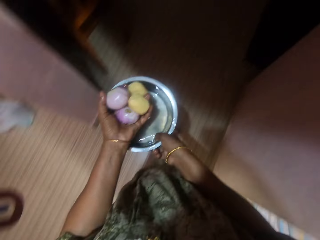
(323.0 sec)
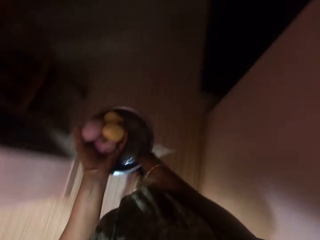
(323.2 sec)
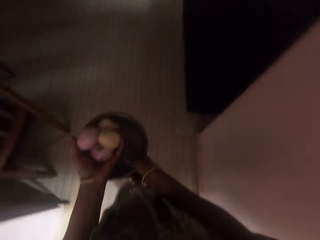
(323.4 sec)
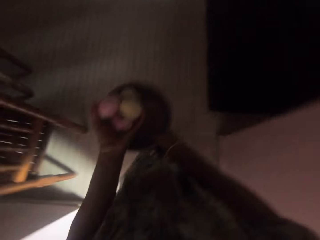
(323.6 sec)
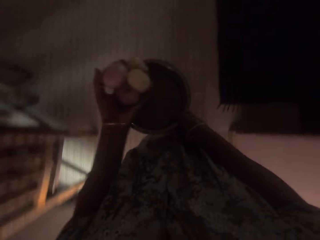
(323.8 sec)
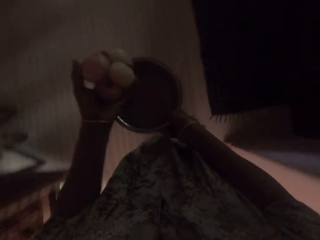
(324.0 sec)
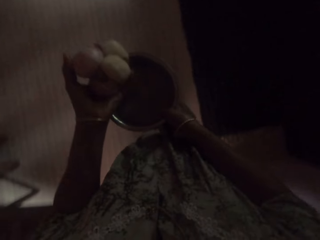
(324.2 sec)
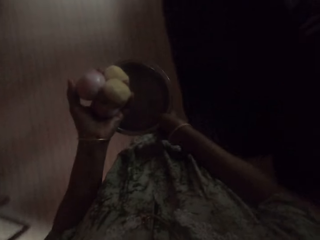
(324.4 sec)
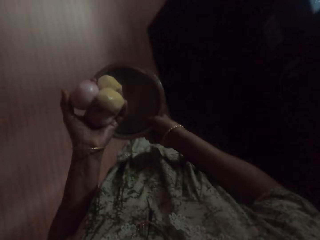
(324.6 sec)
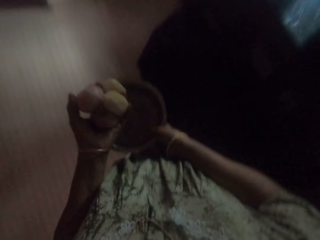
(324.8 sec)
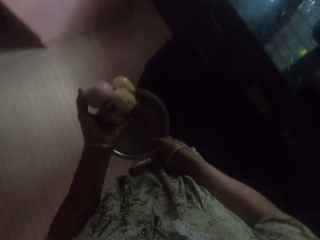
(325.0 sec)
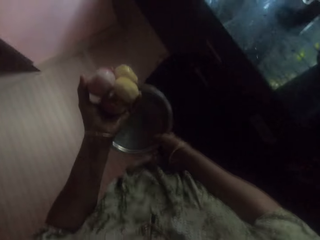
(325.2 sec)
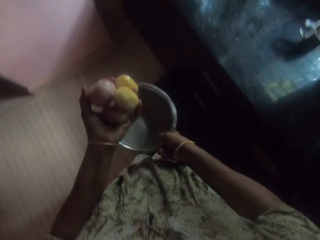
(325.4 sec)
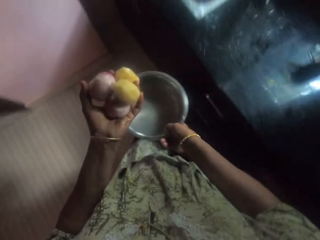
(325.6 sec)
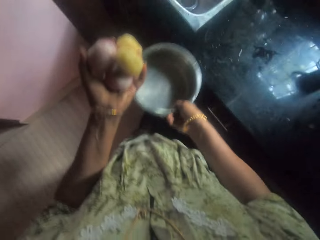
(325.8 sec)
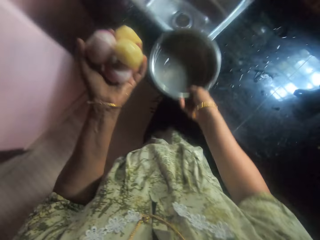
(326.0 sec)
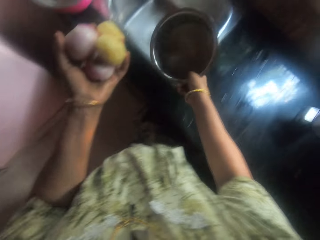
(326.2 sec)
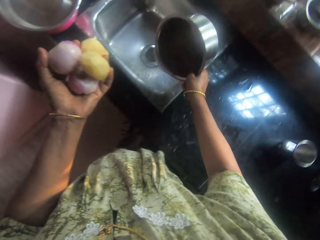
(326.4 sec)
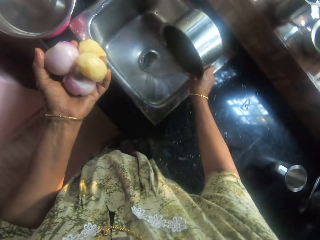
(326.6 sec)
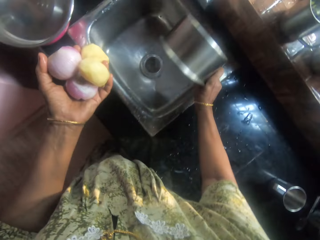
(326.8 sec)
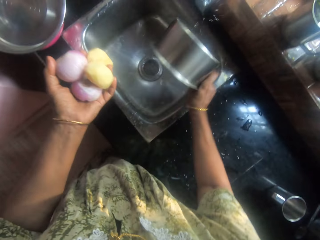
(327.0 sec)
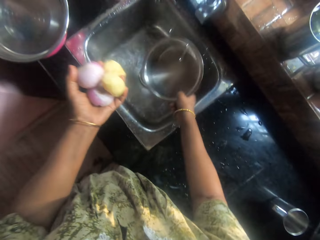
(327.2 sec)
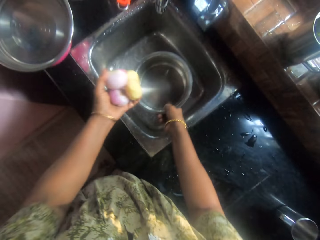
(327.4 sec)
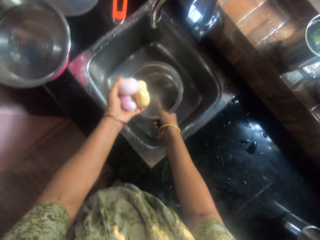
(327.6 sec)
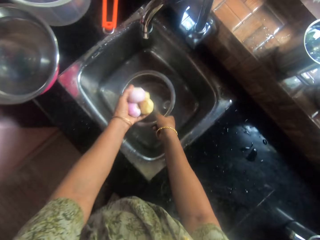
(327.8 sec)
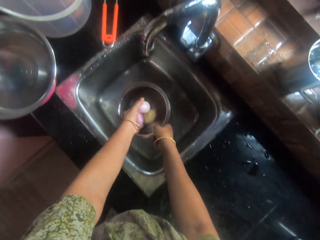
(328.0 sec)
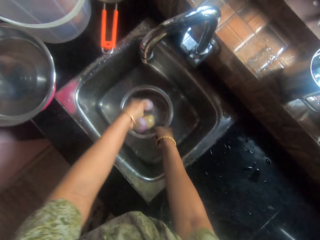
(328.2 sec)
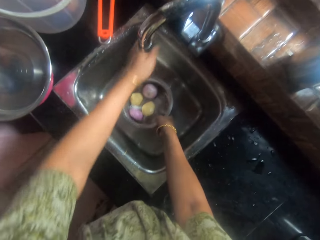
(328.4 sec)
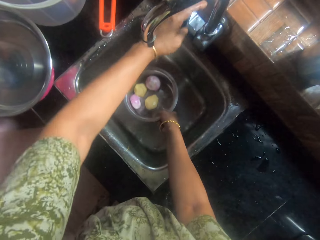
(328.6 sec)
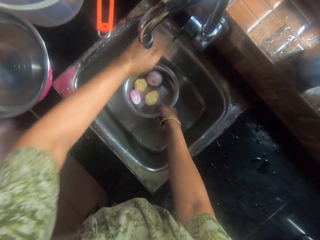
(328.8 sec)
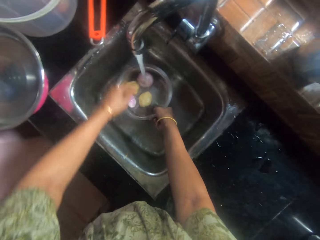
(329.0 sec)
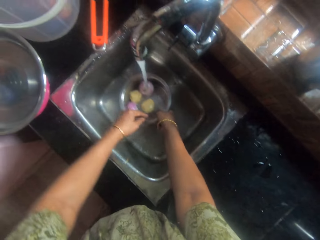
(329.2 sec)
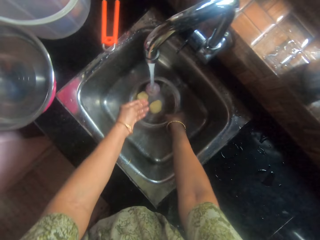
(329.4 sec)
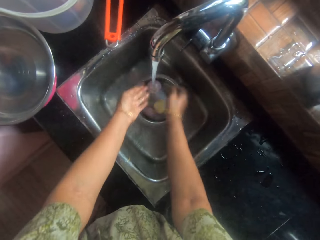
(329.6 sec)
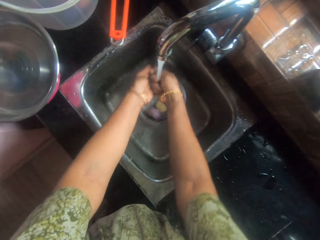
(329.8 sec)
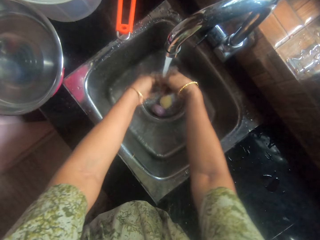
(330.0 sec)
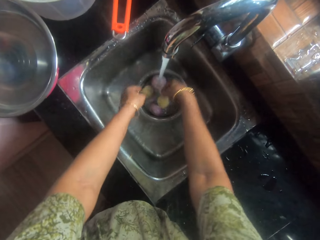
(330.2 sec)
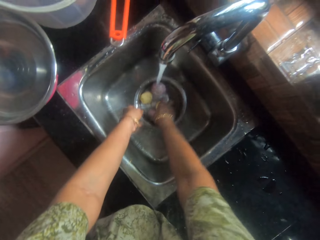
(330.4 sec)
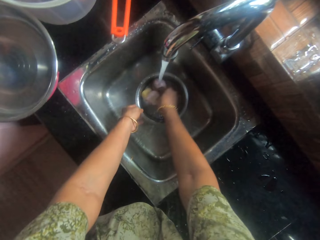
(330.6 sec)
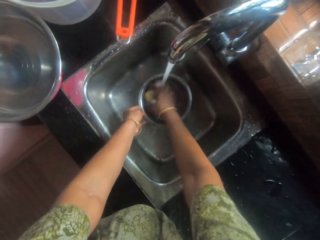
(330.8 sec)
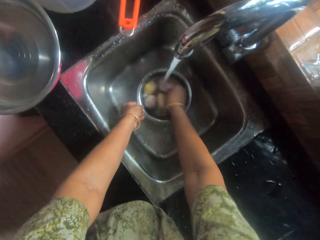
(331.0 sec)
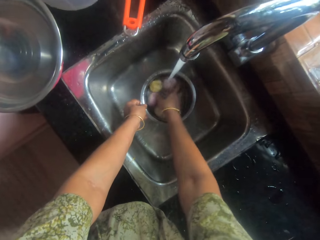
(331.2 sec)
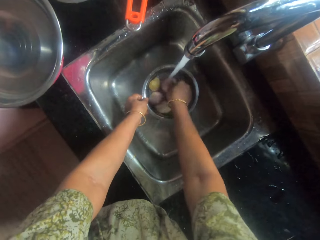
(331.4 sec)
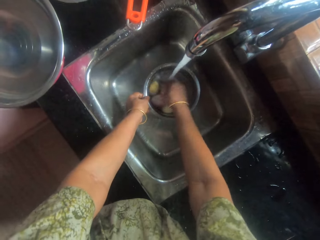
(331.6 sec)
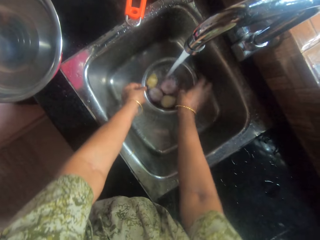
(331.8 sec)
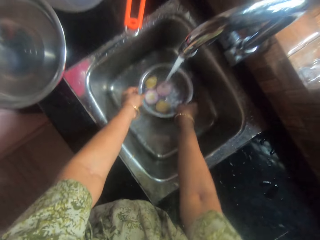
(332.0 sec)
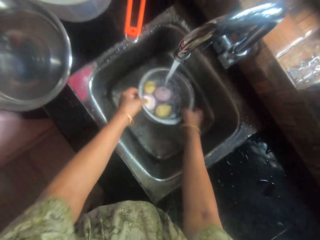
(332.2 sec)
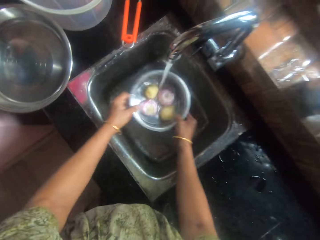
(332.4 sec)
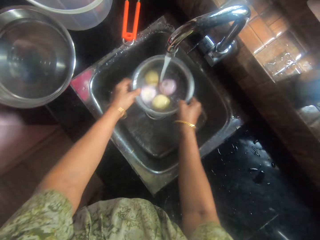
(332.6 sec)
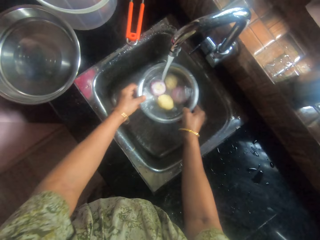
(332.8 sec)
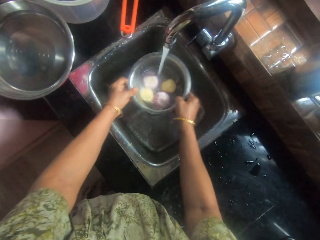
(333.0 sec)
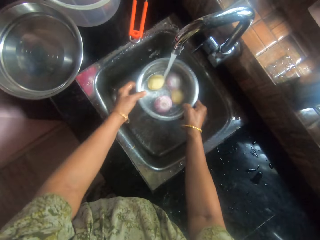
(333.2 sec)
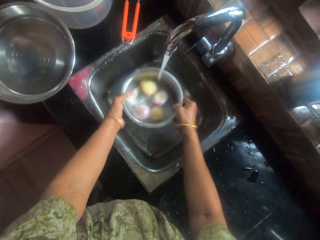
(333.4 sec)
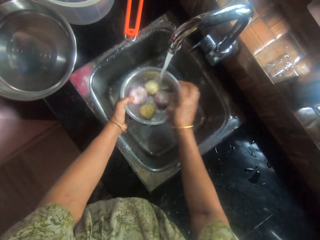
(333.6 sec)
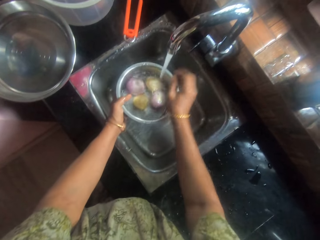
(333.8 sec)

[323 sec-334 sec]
The camera wearer walks in the kitchen. They pour the water in the bowl or cooking pot into the kitchen sink. They put the onions and potatoes into the bowl, turn on the sink tap, and fill the bowl with water. They wash the onions and potatoes in the bowl. They hold the cooking pot.

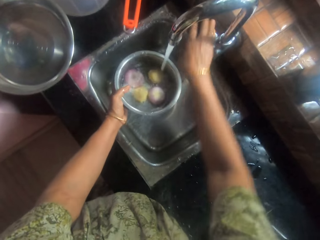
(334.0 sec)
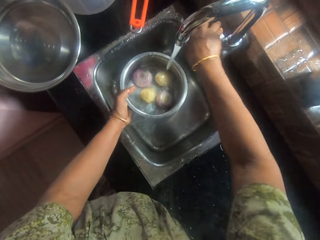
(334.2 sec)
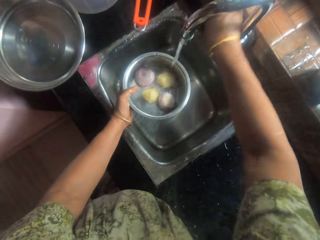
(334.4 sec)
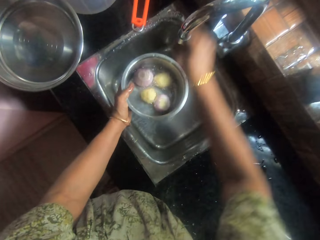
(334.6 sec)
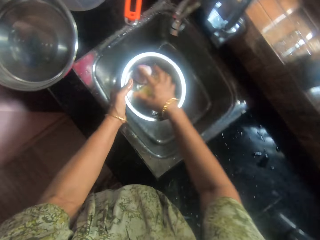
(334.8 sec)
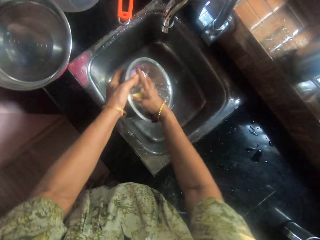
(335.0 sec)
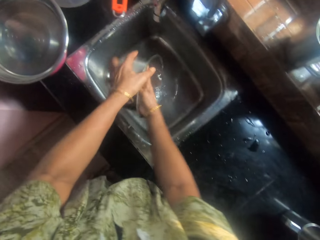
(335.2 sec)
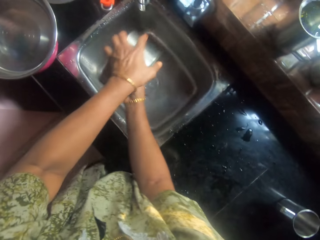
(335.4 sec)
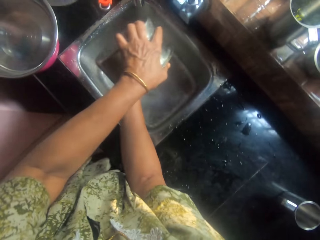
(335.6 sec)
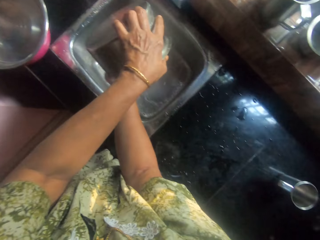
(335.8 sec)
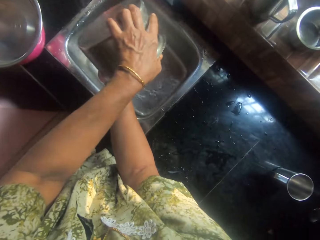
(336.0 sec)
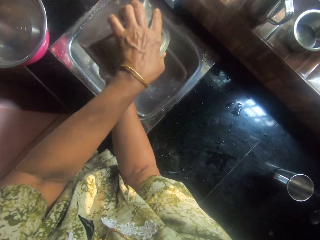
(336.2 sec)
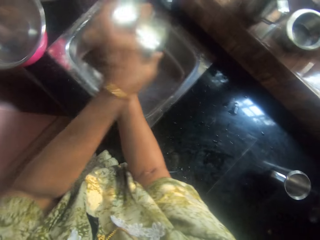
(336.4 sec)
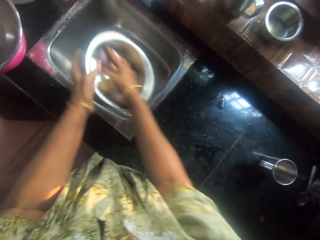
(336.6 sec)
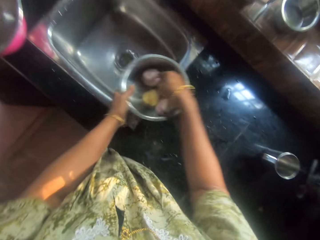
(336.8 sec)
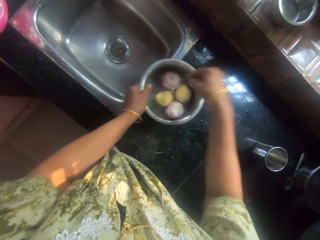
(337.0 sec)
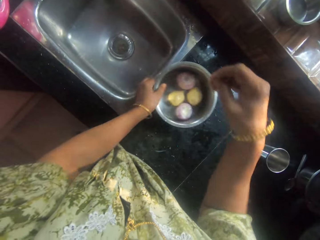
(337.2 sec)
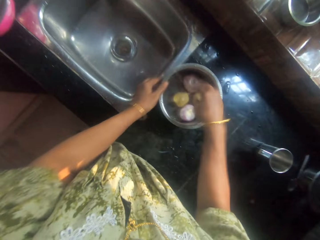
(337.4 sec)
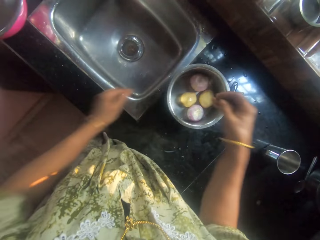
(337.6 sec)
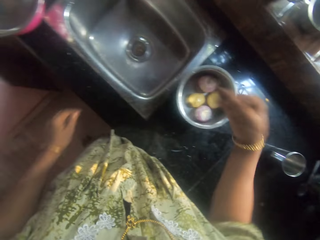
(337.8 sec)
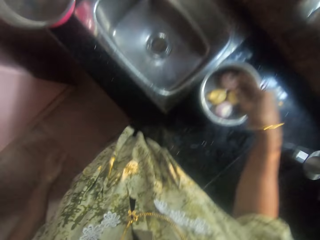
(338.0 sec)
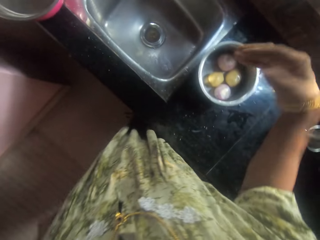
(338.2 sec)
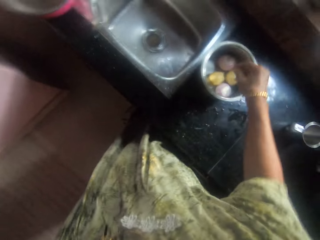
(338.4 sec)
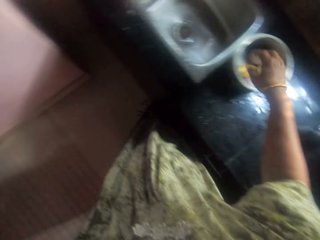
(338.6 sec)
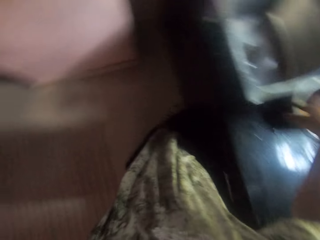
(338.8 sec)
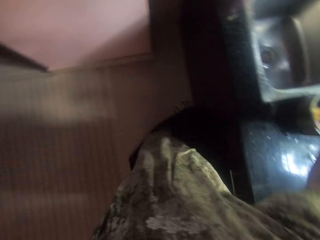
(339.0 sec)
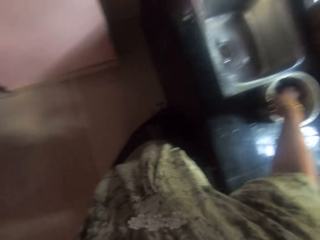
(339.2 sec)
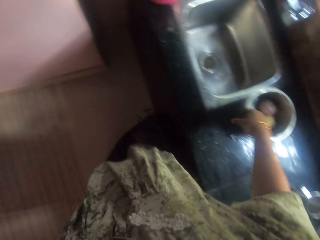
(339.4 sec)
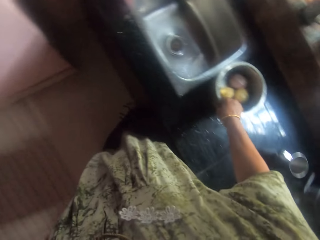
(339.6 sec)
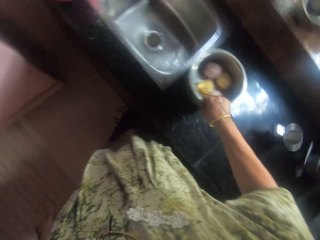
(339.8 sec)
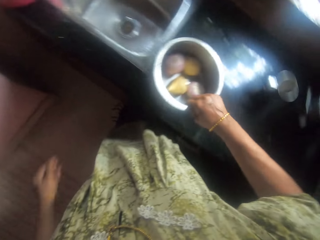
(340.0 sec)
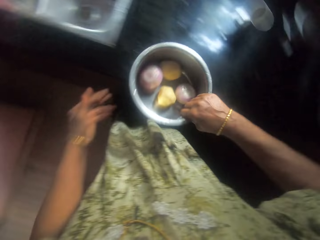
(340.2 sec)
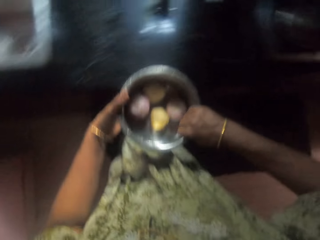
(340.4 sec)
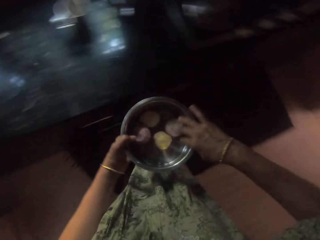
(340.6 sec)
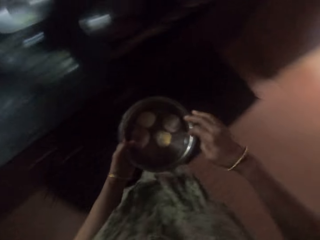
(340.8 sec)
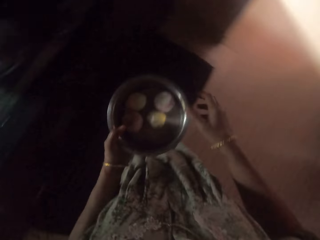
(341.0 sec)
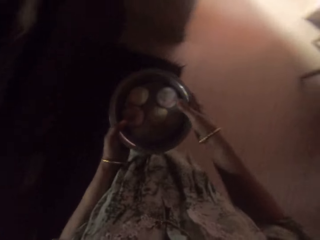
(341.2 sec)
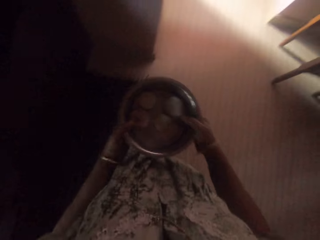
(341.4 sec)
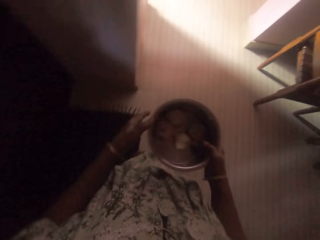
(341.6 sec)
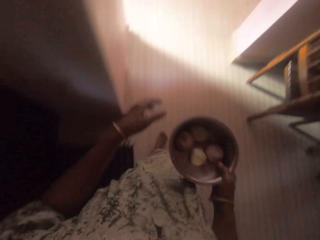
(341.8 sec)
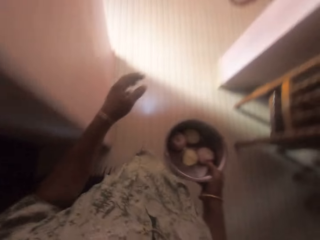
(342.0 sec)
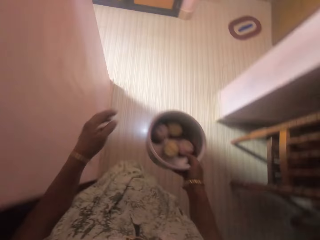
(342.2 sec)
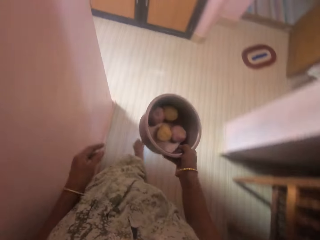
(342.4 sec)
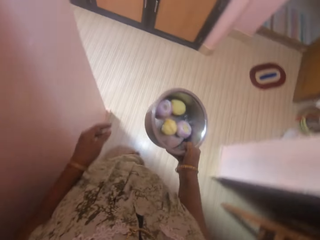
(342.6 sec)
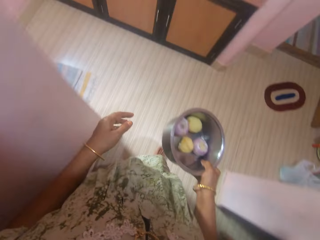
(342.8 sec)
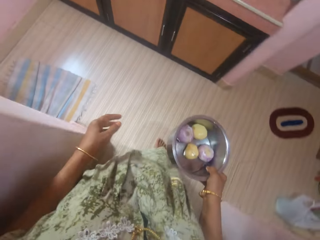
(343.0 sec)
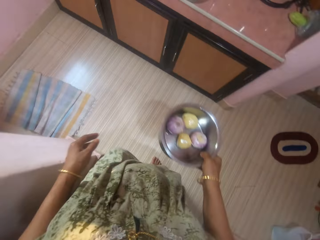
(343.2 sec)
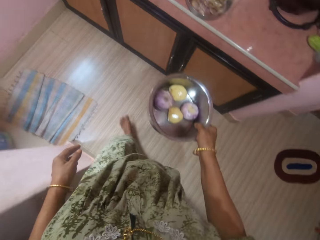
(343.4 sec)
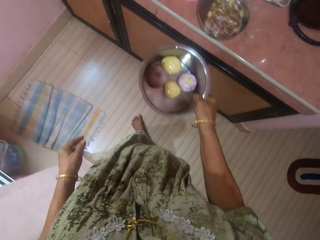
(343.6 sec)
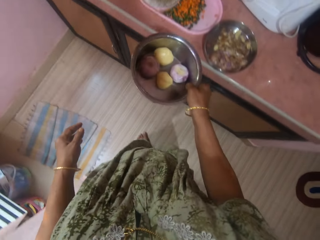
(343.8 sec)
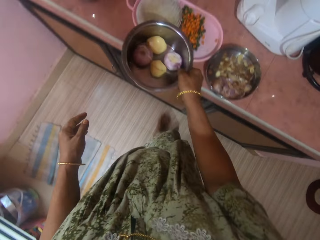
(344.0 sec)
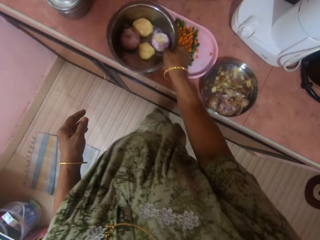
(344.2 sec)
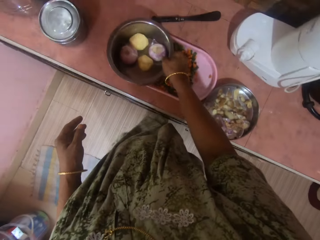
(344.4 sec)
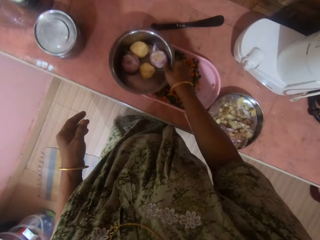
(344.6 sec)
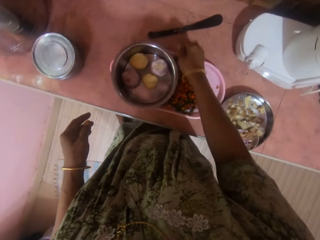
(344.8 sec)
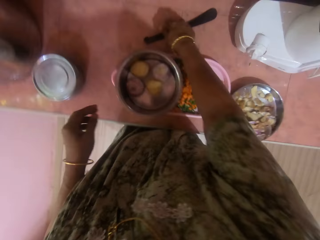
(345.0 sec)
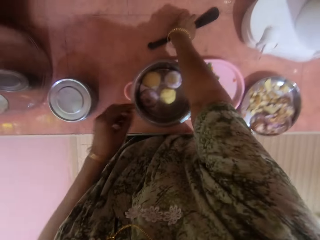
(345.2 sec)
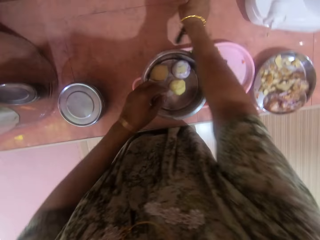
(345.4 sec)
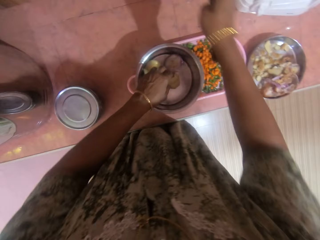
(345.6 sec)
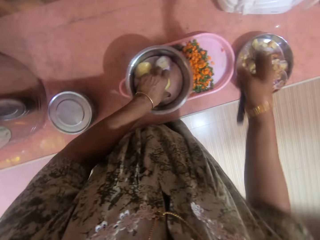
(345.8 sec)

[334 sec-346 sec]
The camera wearer turns off the tap. They pour away the water in the bowl or cooking pot. They drop the bowl of onions and potatoes, dry their hand, pick up the cooking pot, and carry the bowl of onions and potatoes. They walk in the room. They drop the bowl on the tray. They pick up the knife from the table.
